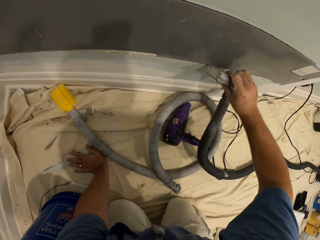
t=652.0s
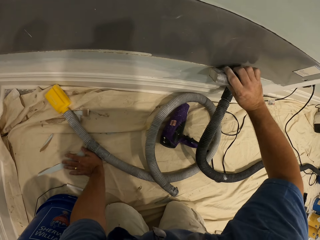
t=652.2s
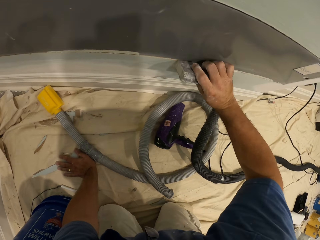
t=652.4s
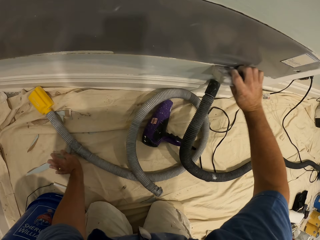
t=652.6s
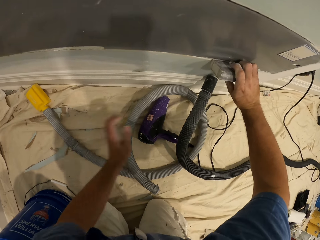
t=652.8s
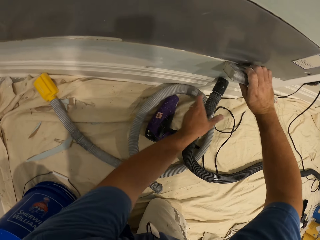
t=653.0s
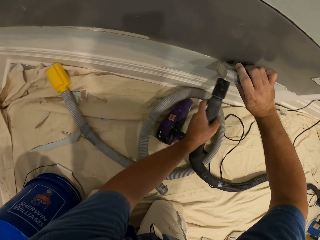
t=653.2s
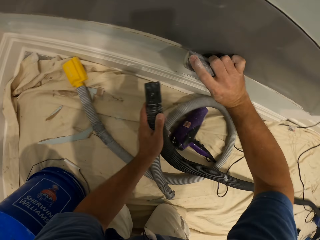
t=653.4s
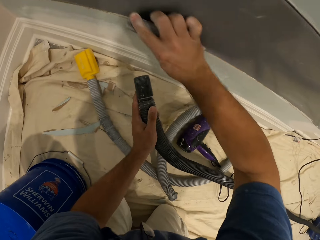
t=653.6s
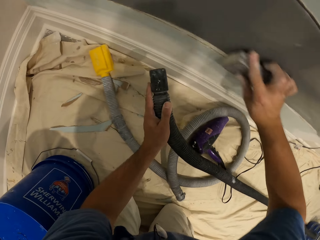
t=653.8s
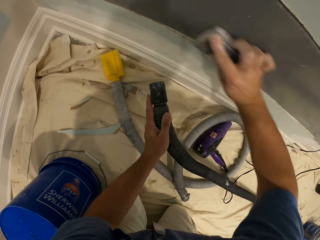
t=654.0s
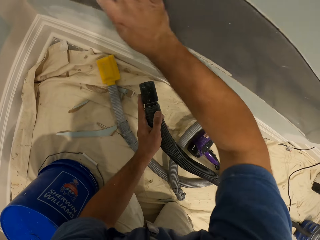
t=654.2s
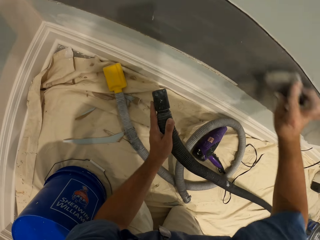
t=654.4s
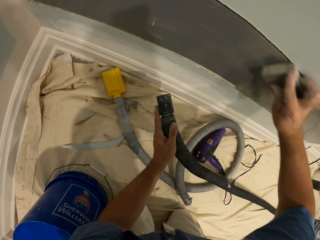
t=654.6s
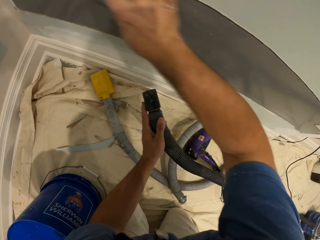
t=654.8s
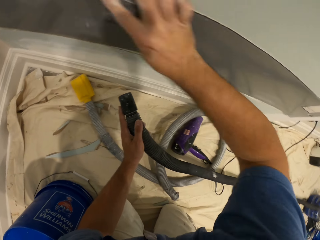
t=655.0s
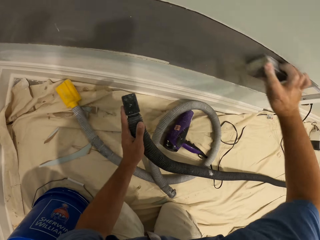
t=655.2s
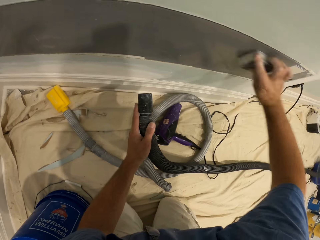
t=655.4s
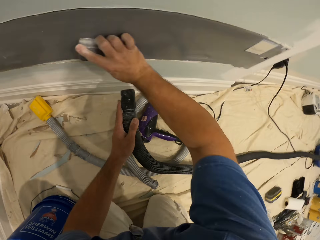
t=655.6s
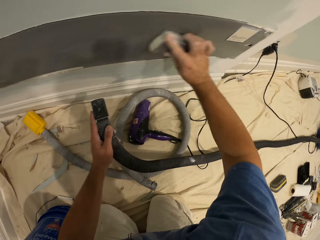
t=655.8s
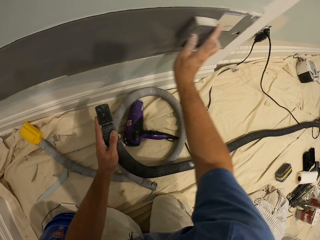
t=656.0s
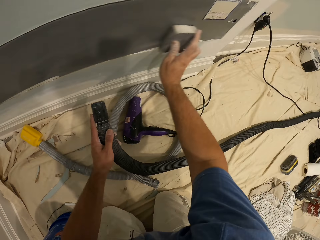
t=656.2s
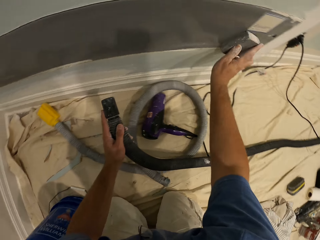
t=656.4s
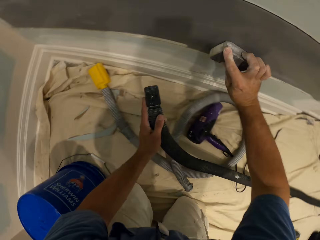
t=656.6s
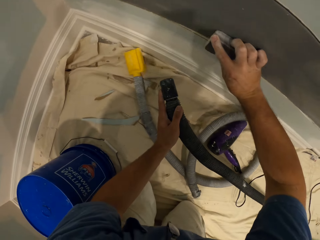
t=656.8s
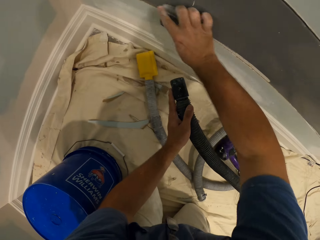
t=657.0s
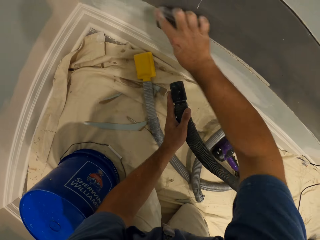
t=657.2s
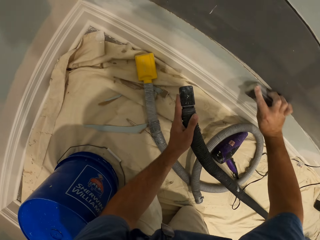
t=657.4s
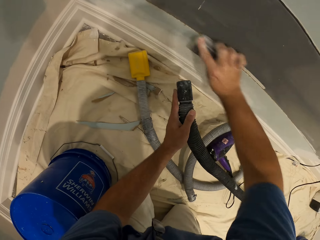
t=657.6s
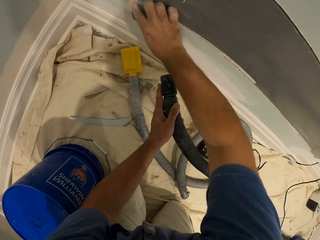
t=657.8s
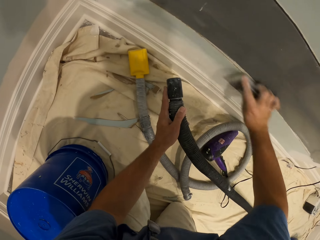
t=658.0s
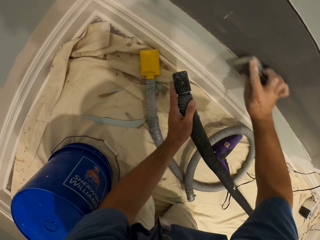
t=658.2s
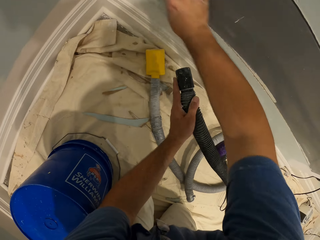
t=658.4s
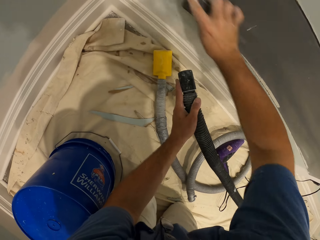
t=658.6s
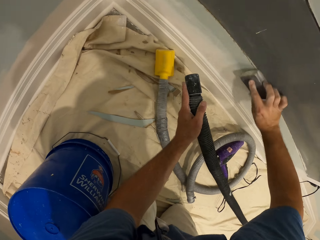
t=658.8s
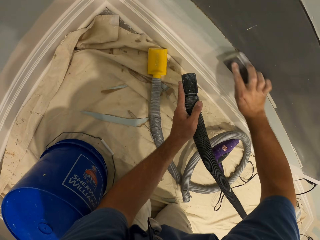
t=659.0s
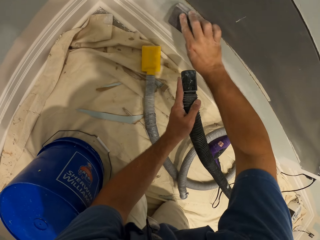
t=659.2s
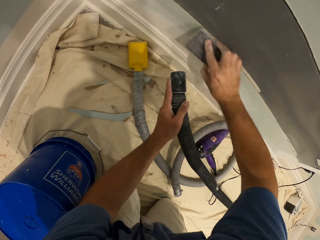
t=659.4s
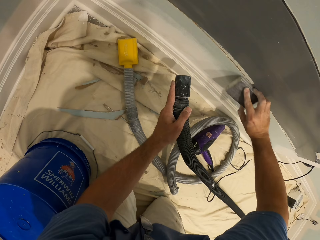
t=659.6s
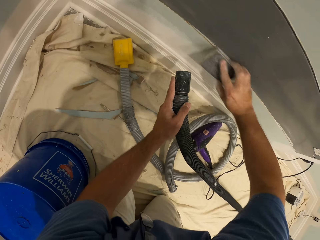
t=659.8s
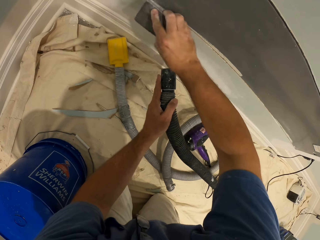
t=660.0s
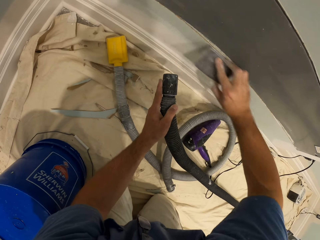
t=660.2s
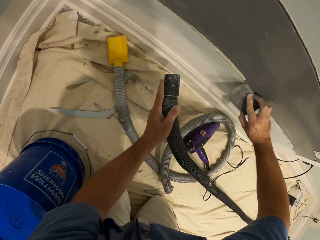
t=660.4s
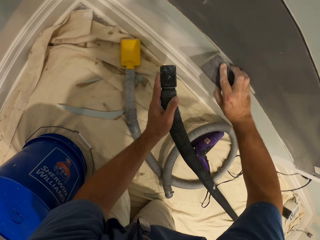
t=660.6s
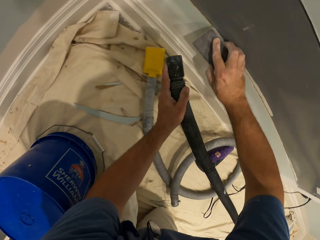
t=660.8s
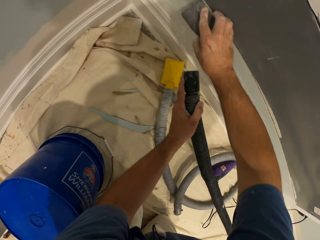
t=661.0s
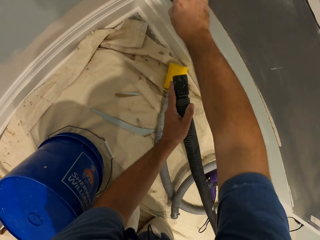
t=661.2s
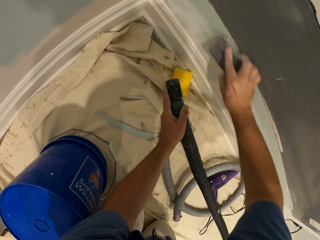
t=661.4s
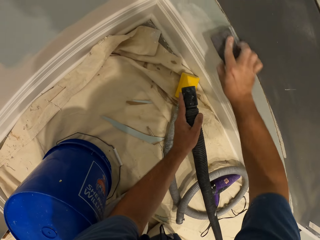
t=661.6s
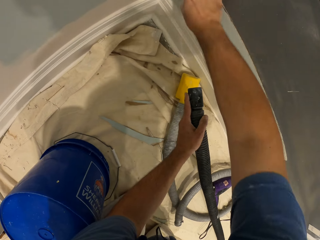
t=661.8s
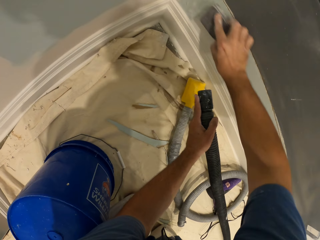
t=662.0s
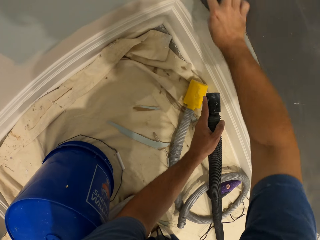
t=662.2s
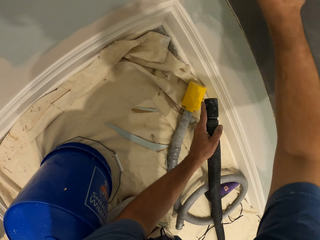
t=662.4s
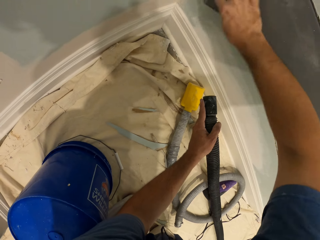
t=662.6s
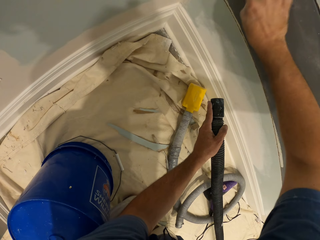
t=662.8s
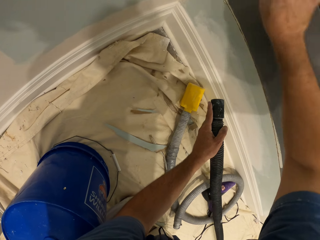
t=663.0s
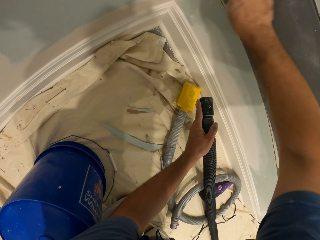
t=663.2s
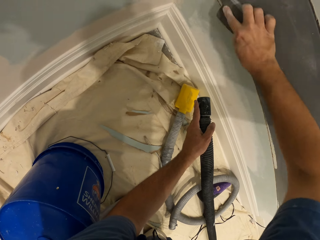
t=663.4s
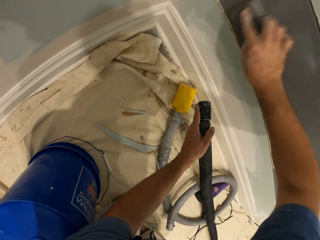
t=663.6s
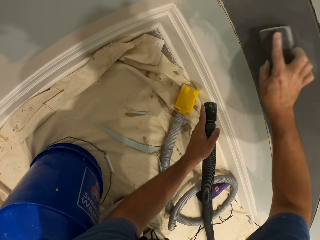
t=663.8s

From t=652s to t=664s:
The camera wearer smoothens the wall with the sandpaper. He picks up the hand sander hose from the floor with his left hand. He cleans with the vacuum brush while holding the vacuum cleaner.

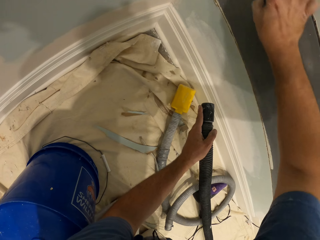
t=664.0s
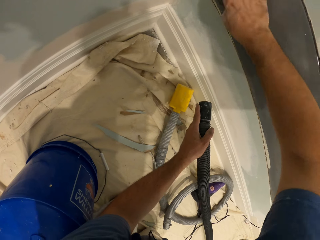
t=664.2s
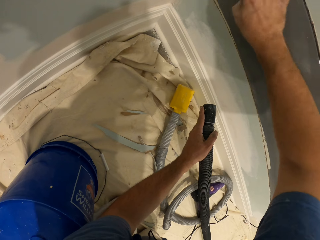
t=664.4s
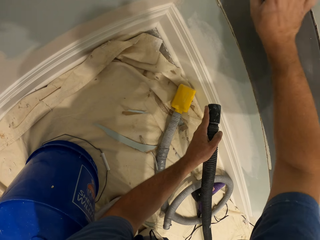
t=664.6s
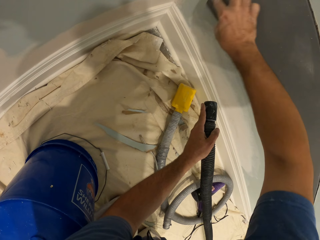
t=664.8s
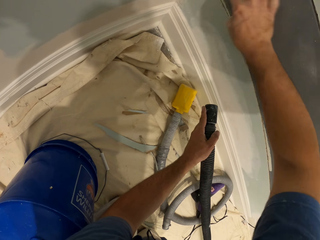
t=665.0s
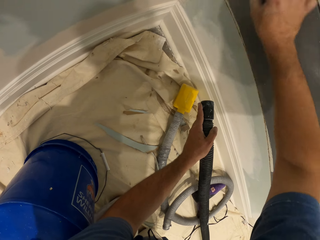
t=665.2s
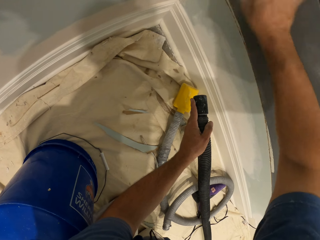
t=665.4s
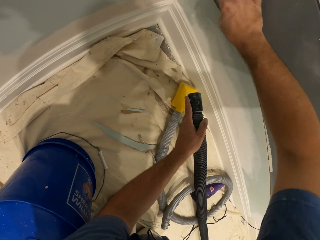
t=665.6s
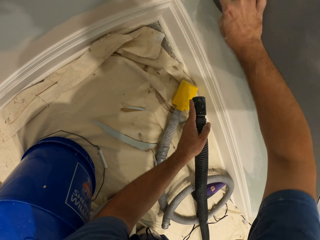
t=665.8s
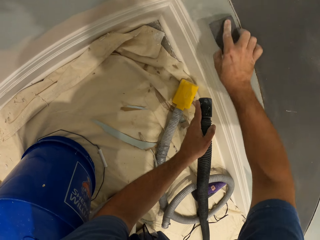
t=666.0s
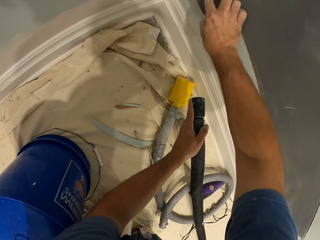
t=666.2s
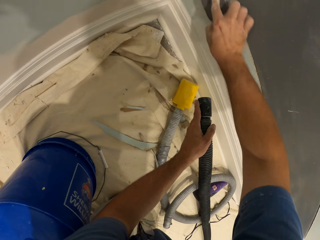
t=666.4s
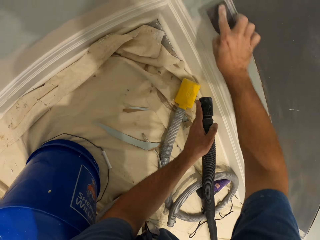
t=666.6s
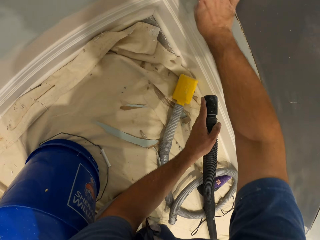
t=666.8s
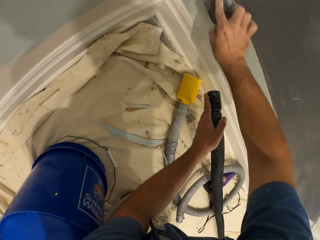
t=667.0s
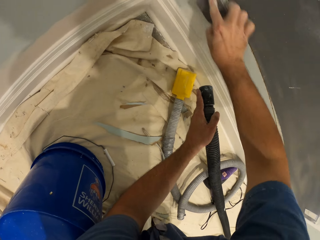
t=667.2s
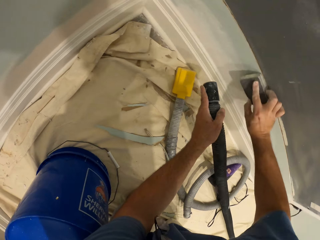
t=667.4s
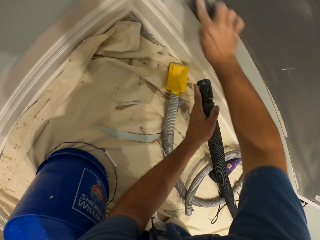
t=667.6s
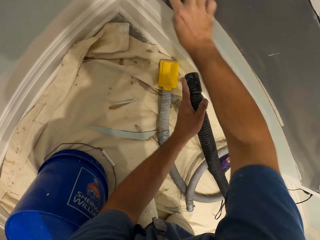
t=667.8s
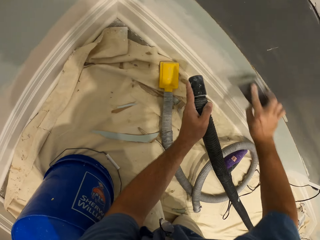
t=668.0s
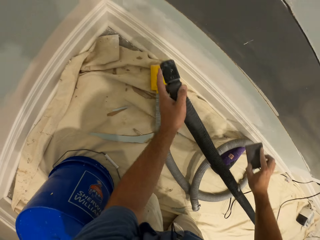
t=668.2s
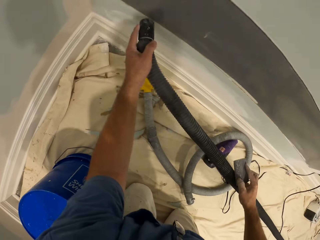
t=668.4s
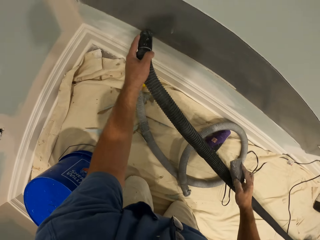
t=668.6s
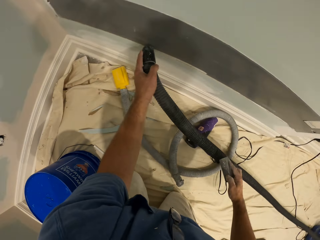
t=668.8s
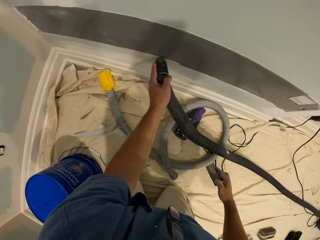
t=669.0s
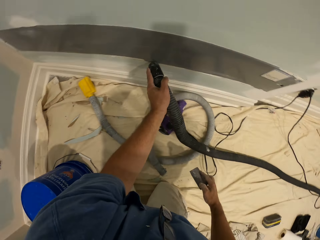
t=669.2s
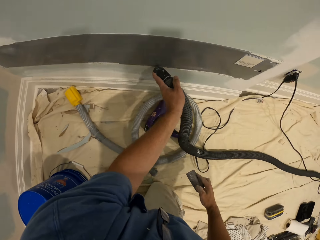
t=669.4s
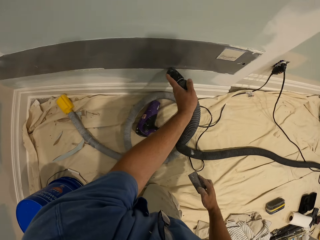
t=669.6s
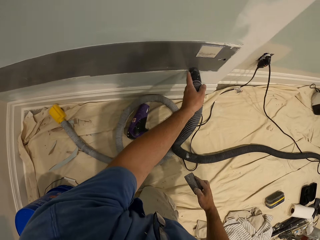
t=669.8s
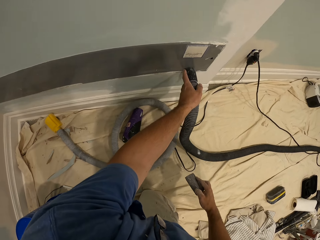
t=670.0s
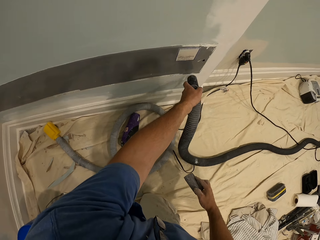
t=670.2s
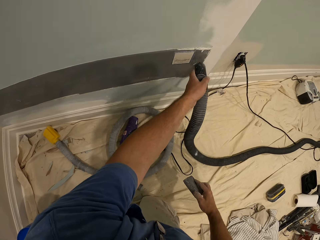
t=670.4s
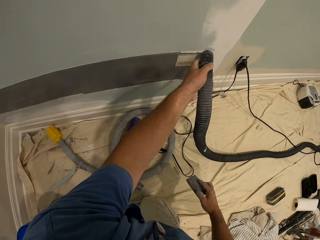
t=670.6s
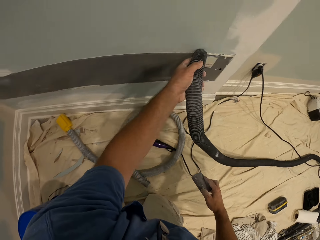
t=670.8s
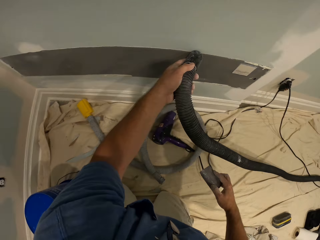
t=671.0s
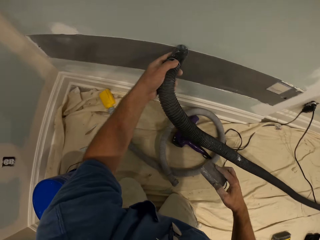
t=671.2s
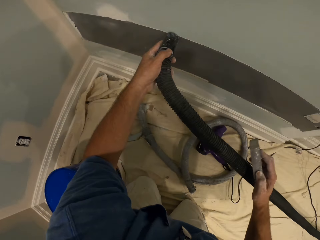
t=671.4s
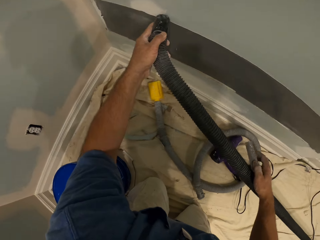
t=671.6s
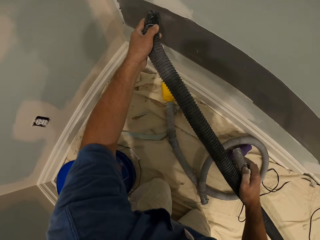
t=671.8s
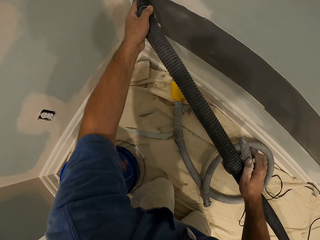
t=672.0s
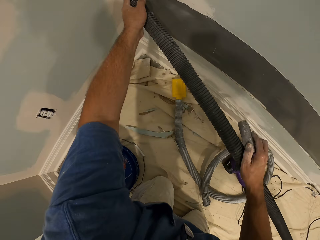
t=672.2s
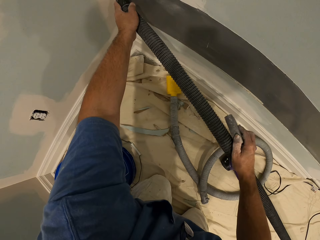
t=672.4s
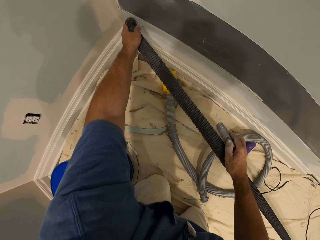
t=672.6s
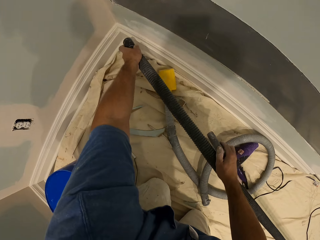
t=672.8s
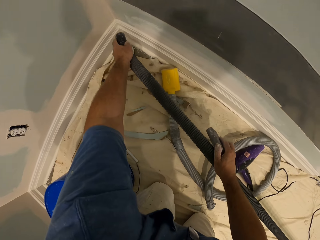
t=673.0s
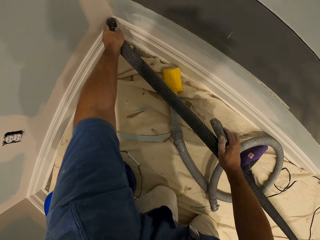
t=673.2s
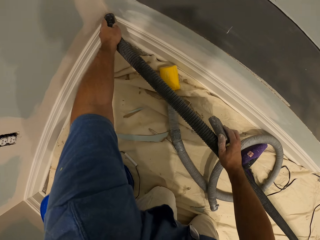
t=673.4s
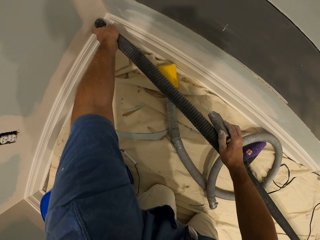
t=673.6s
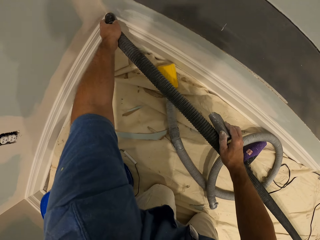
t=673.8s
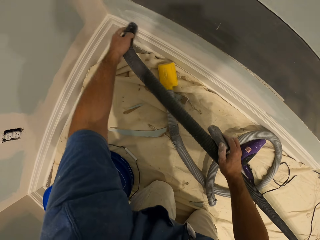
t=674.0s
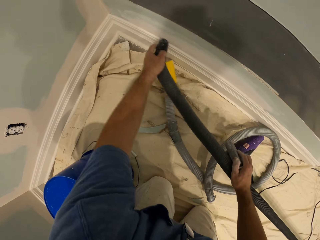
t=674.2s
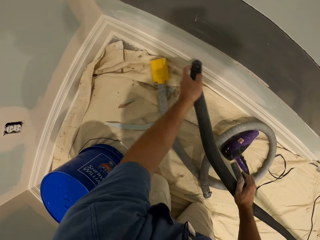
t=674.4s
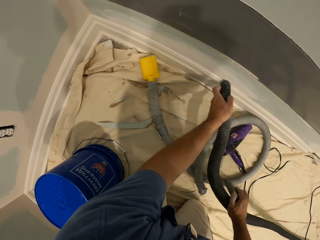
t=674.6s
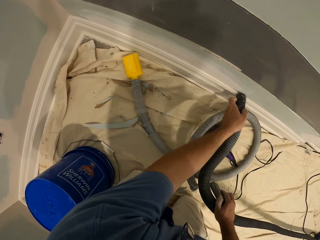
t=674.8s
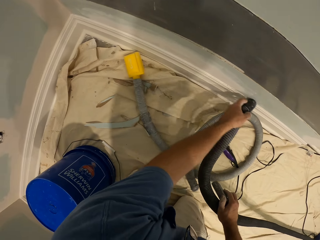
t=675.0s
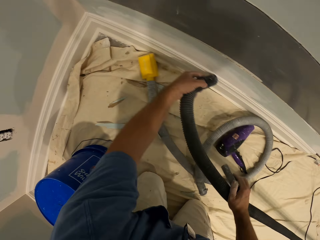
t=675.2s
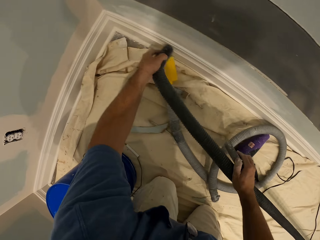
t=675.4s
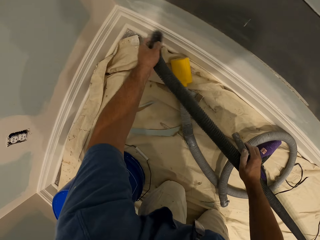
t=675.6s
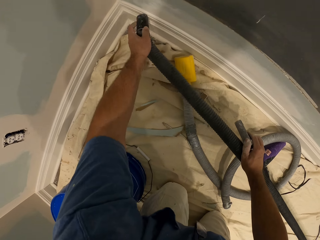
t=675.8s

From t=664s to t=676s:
The camera wearer scrapes the wall with the hand sander hose. They start to clean with the vacuum cleaner.
